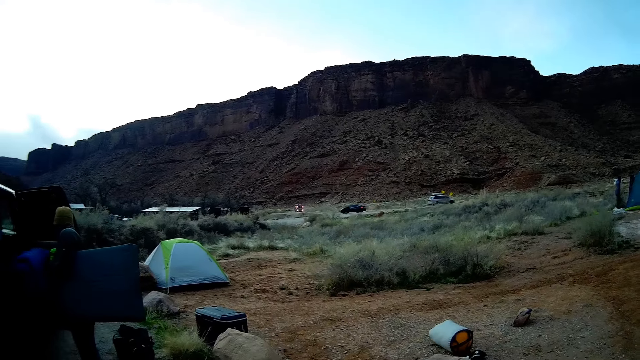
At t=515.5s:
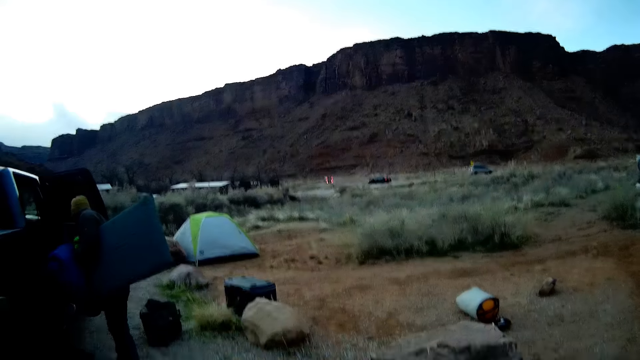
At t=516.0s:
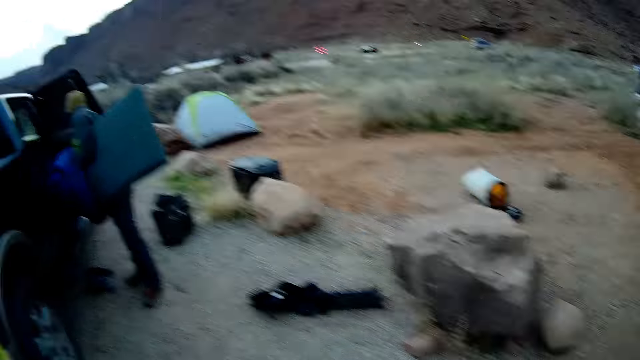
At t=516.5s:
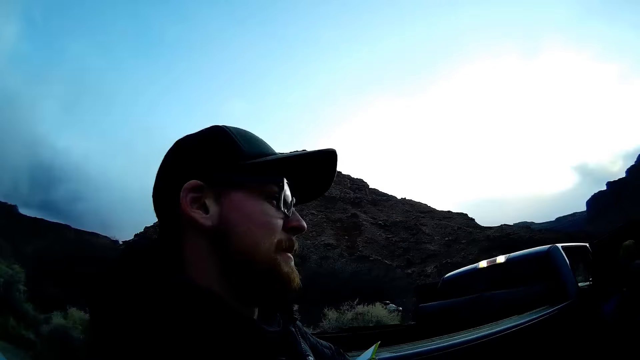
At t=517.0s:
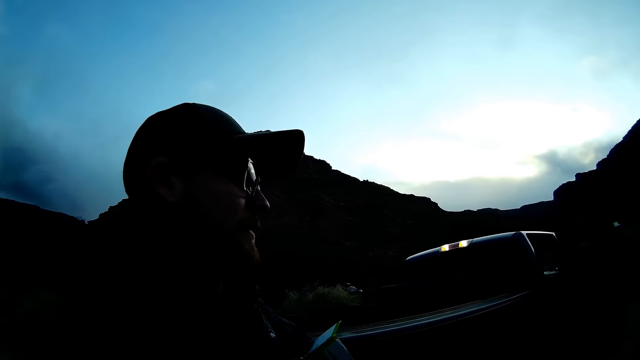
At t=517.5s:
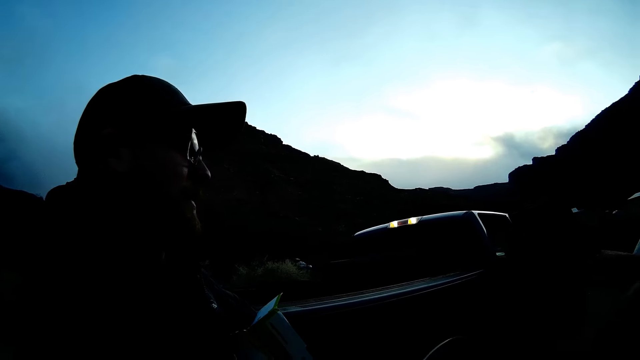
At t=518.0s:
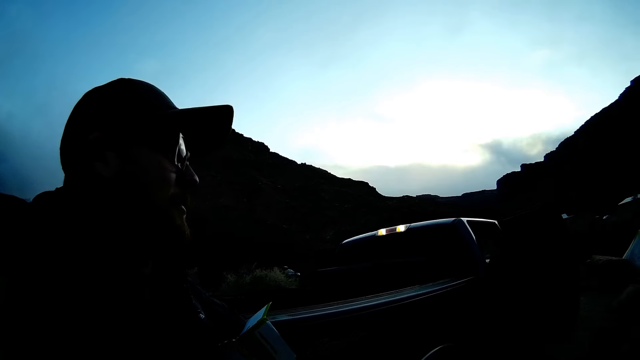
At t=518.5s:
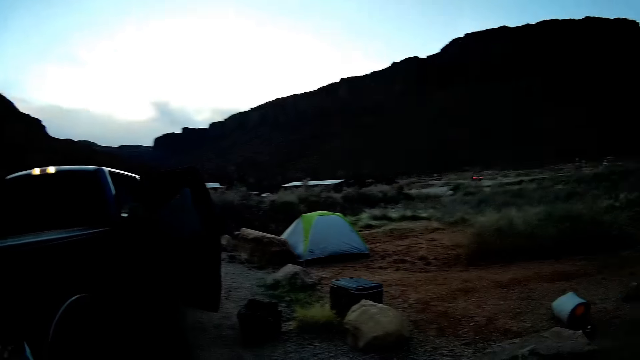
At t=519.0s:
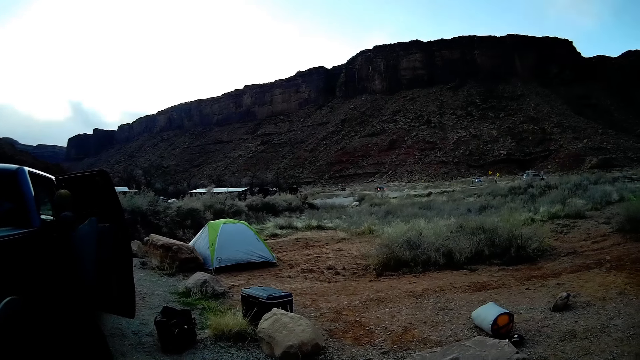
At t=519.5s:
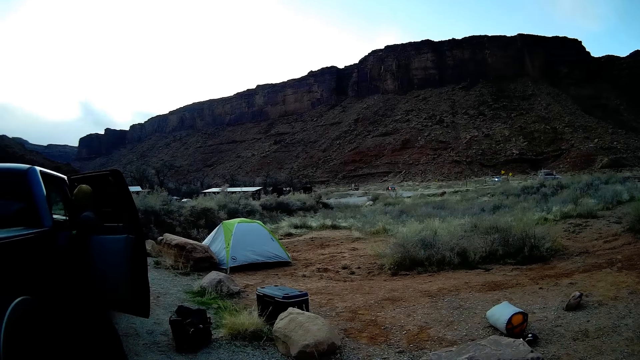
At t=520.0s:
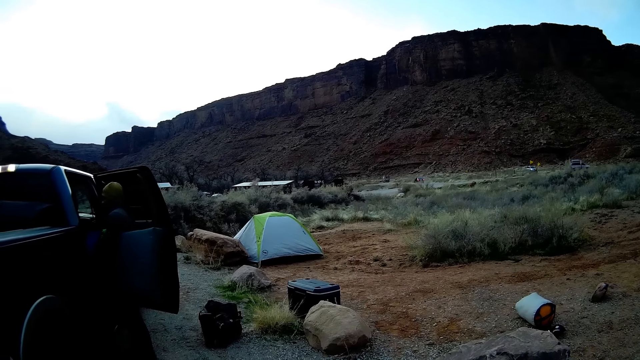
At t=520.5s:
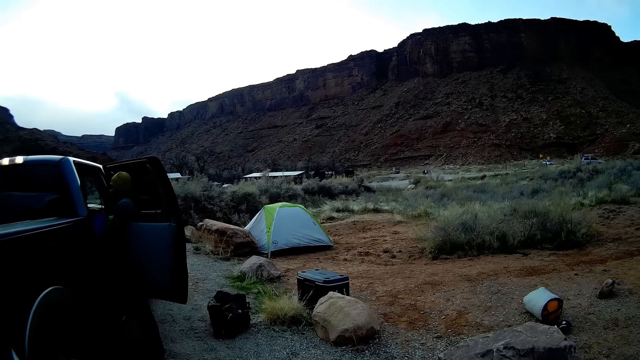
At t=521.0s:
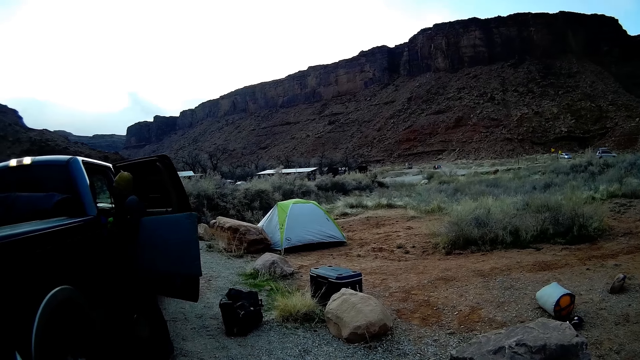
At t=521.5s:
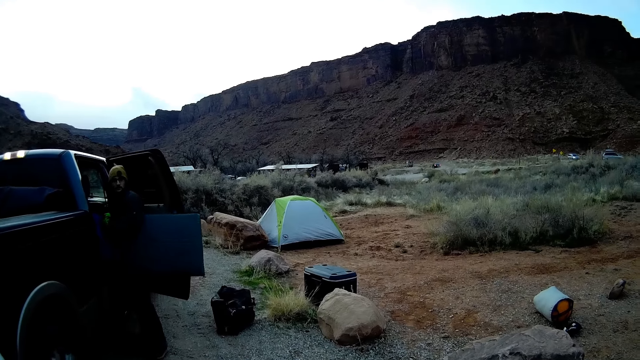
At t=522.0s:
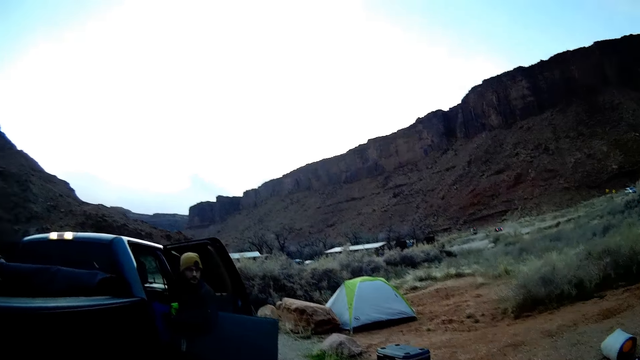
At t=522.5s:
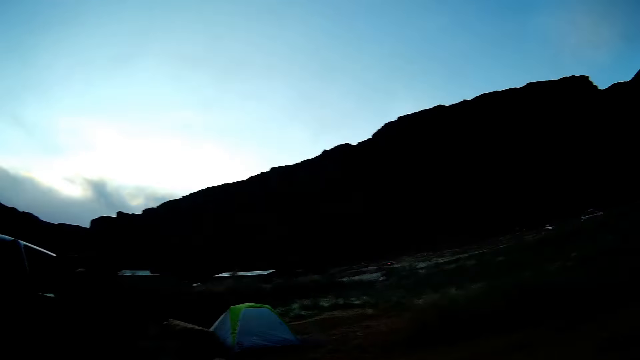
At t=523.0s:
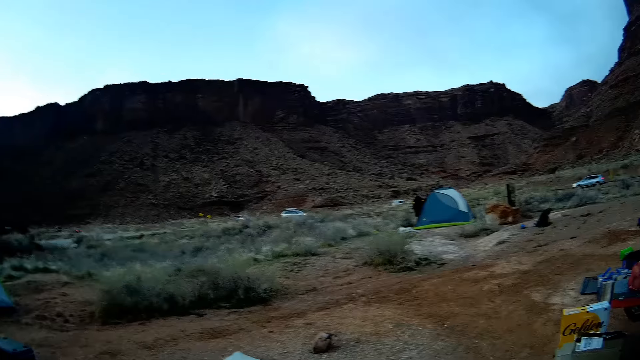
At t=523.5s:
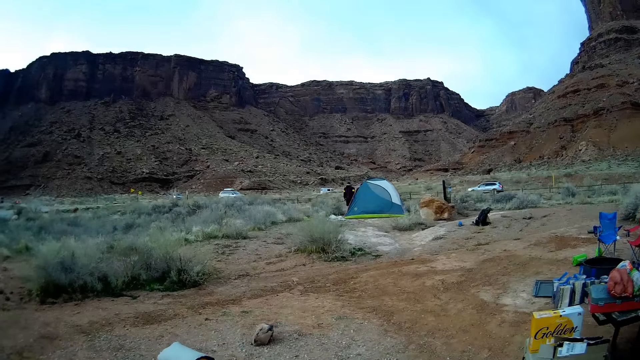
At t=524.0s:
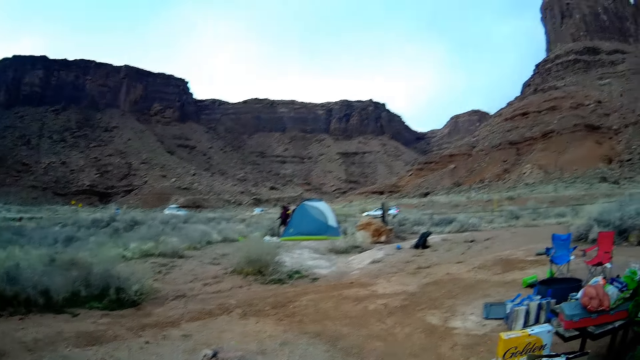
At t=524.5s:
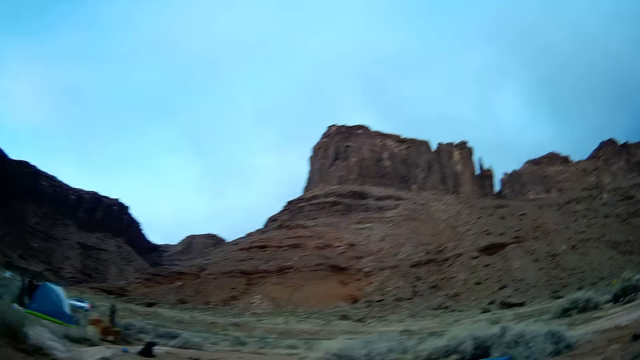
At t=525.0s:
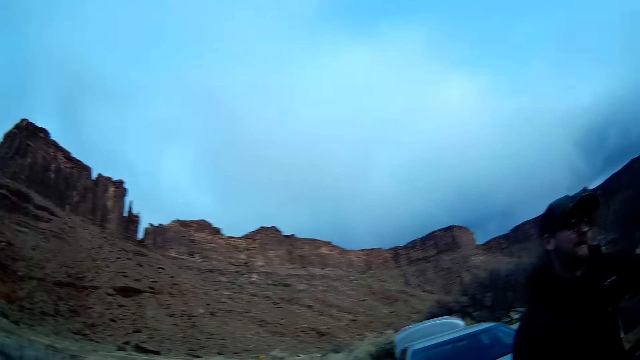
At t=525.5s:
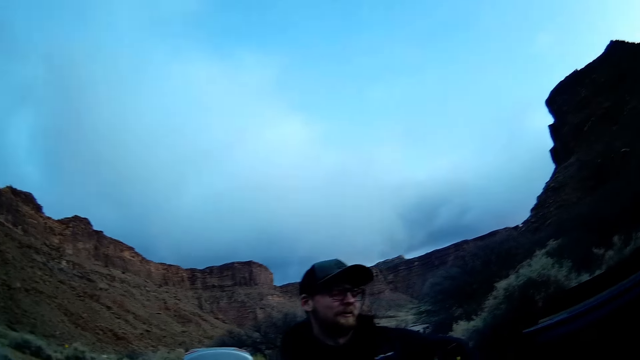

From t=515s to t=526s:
The camera wearer stares at a man. They stare at another man. They stare around at the ground.

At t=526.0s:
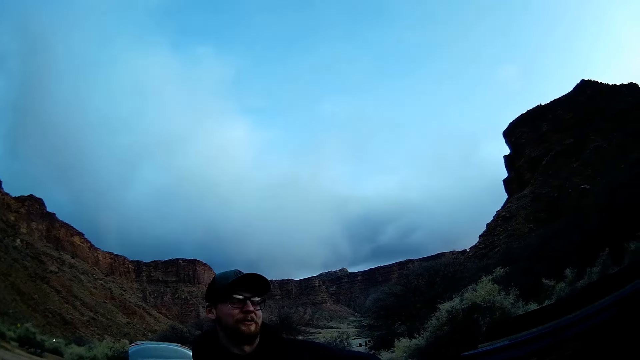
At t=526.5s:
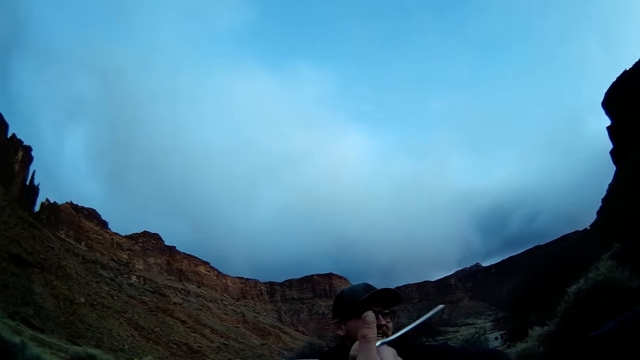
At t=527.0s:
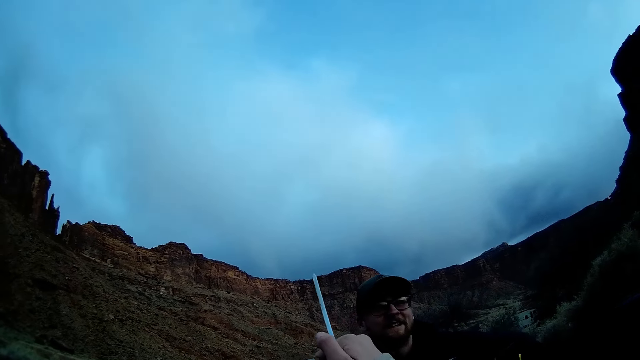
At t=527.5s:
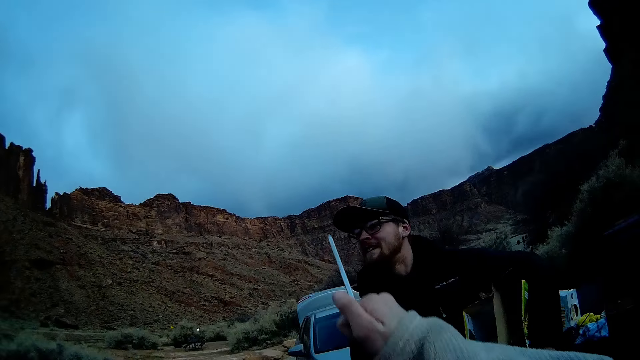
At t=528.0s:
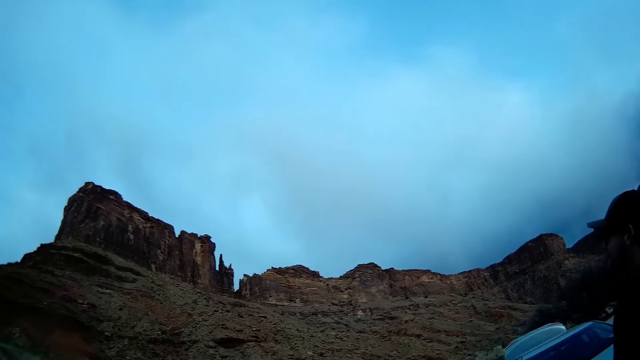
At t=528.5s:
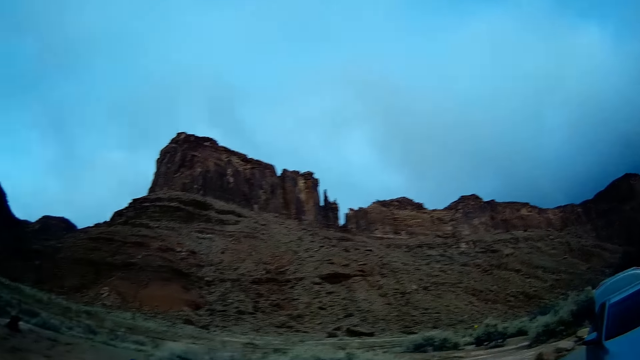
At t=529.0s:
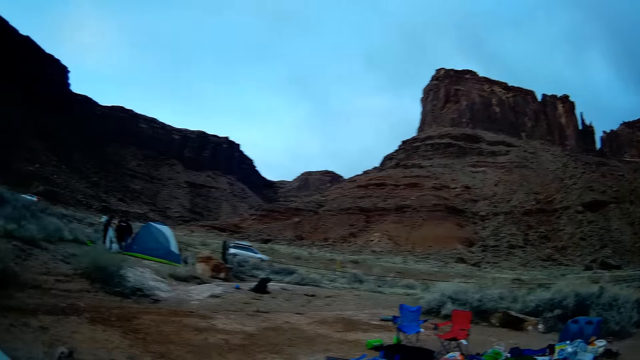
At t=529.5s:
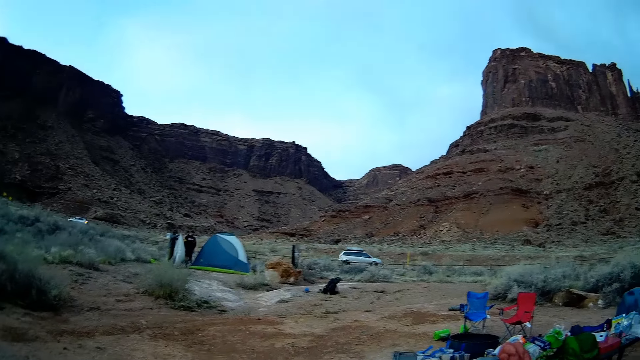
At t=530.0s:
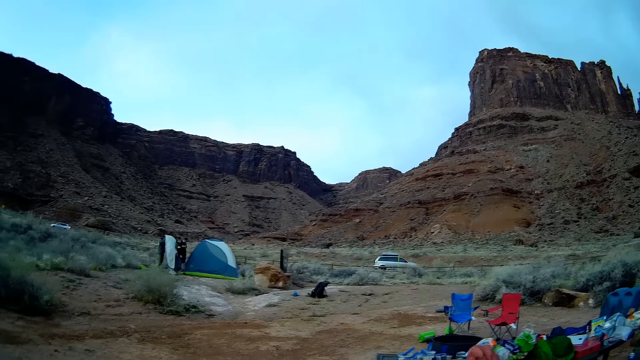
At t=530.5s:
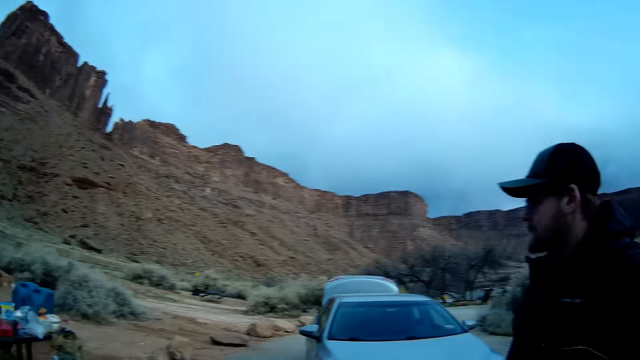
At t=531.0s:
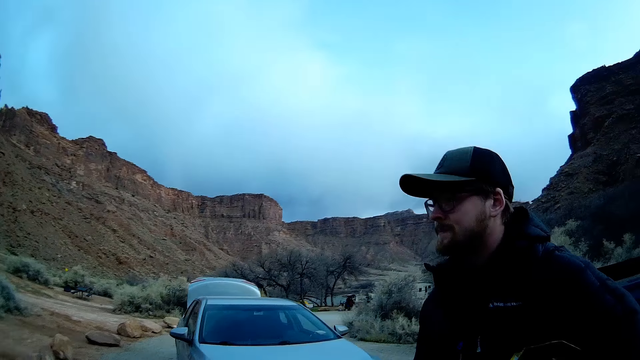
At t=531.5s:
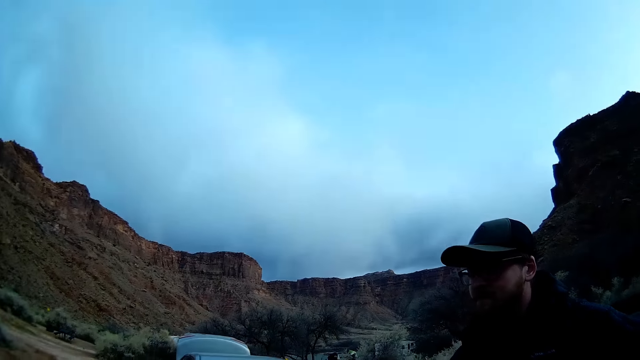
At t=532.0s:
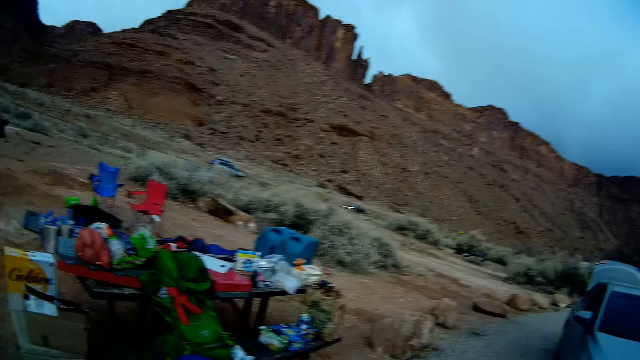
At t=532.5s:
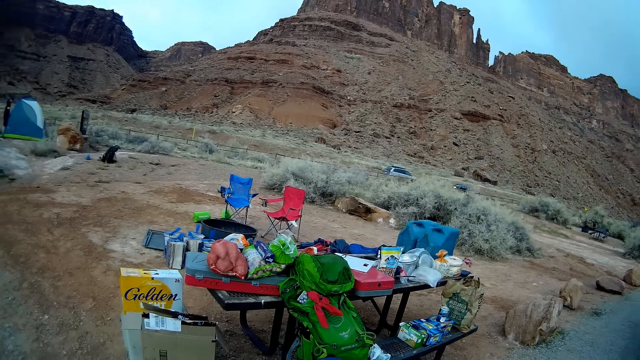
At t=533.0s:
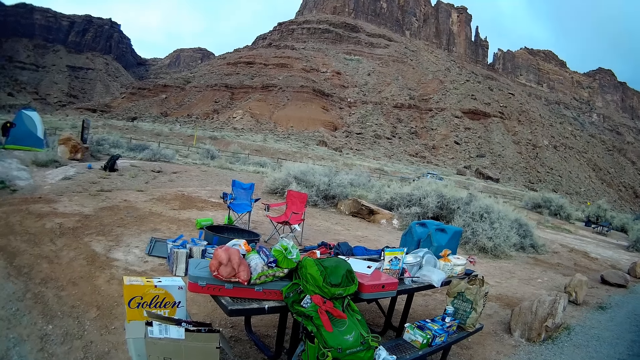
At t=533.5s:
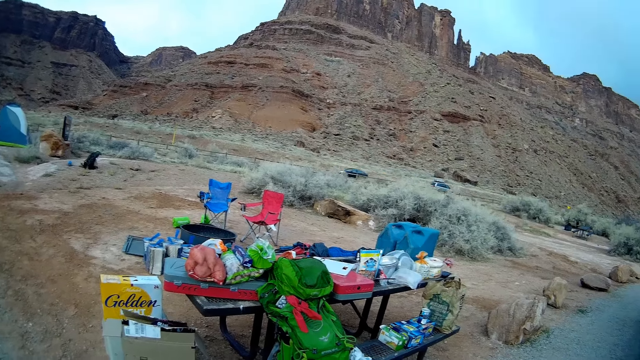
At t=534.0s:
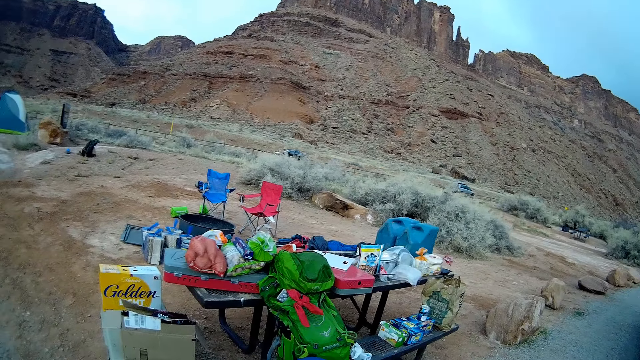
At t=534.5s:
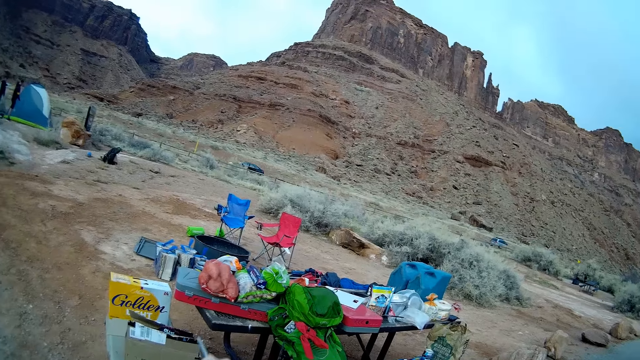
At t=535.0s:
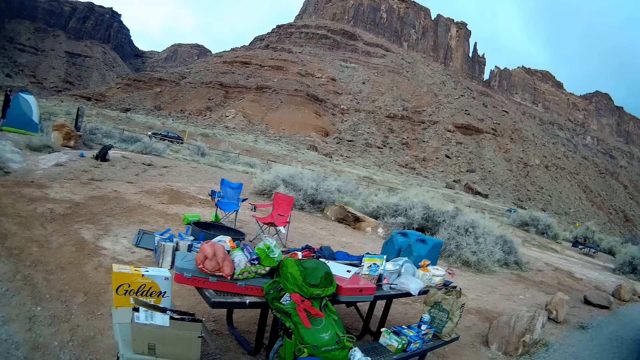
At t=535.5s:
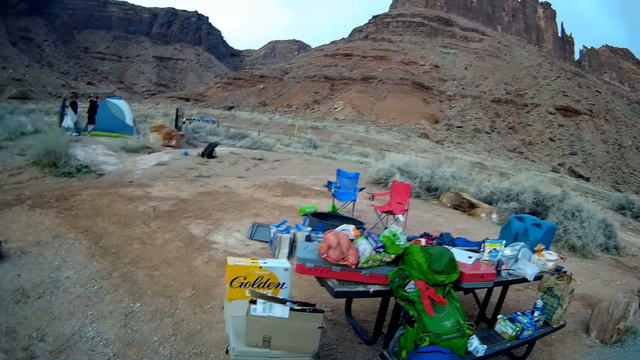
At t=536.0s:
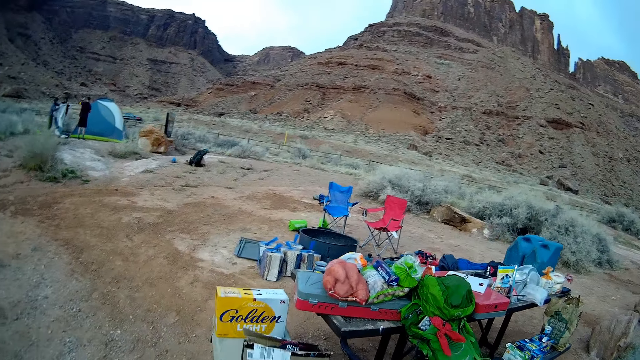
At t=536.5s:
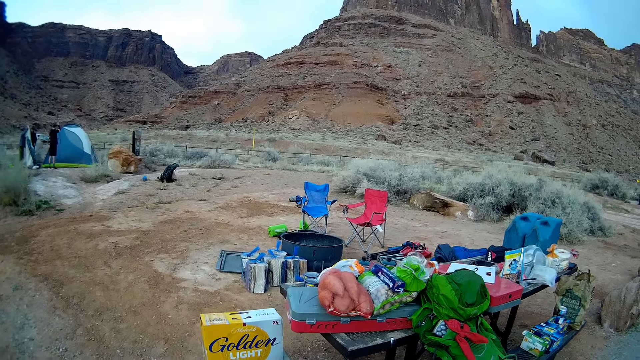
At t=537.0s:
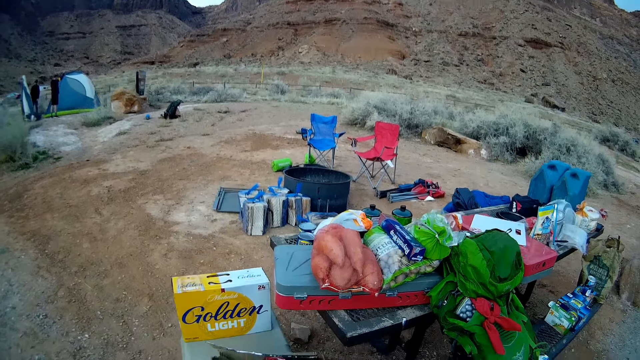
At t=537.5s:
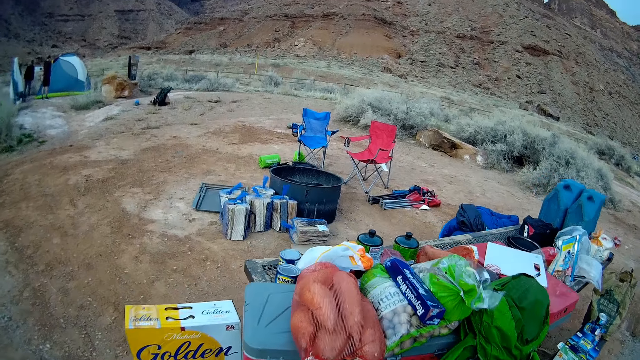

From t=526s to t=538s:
The camera wearer gestures and moves an L wrench in the air near a man. They stare around at the ground. They walk closer to the table with food stuffs.
